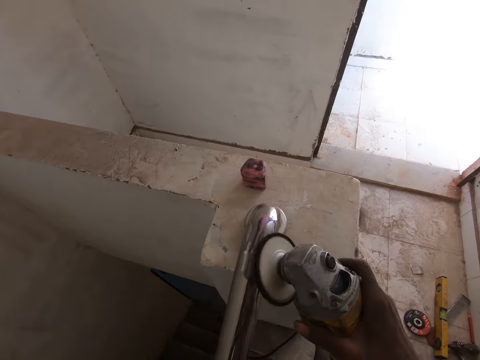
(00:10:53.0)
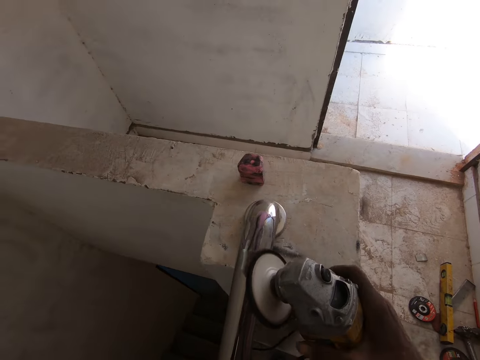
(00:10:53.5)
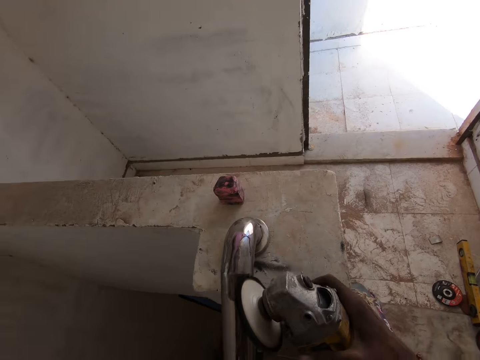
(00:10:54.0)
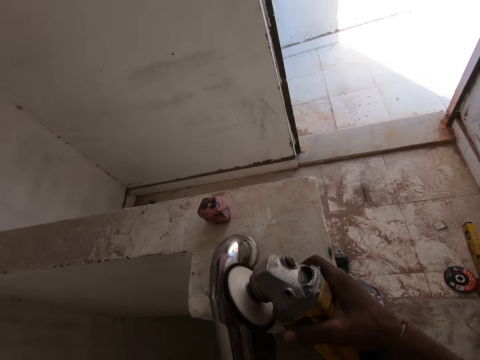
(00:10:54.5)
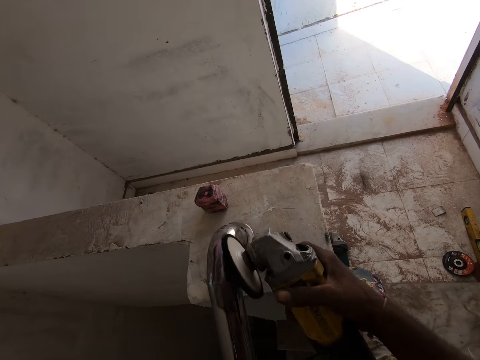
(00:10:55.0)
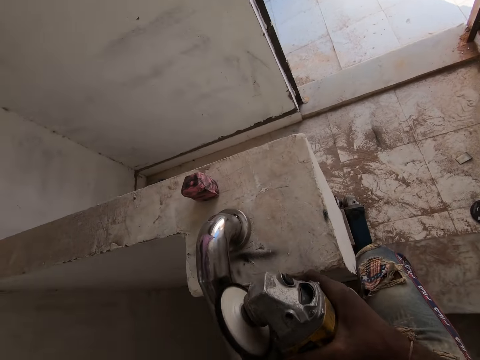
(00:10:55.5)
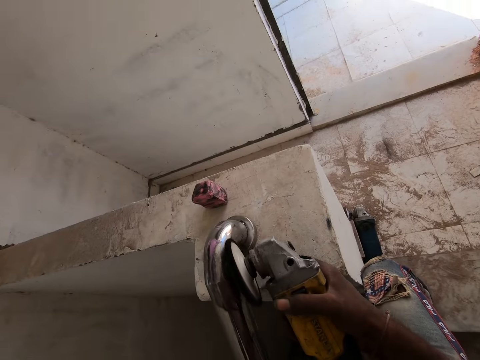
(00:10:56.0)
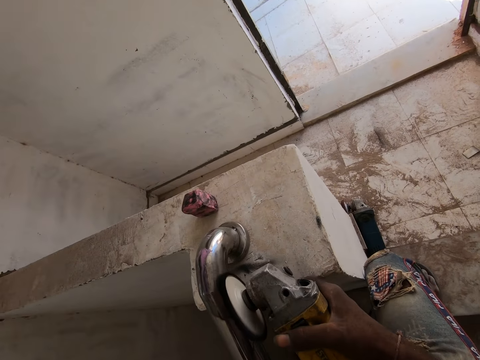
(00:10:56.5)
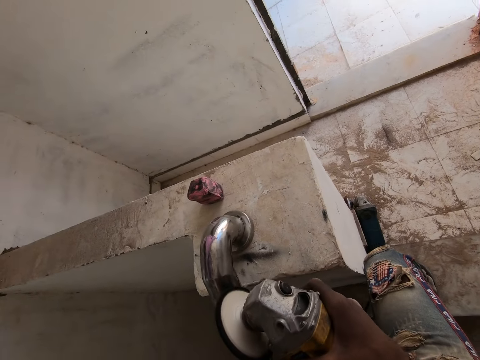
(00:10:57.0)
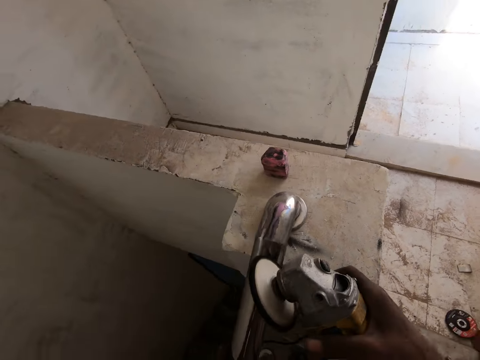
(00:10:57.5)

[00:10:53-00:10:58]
The camera wearer smooths the metal with a grinder.

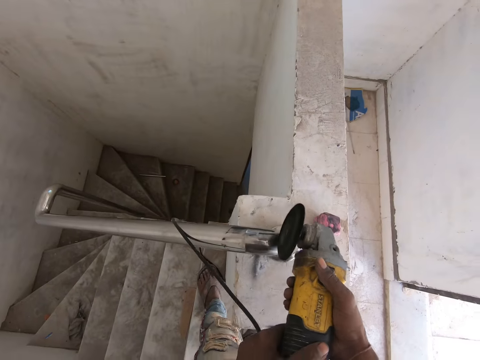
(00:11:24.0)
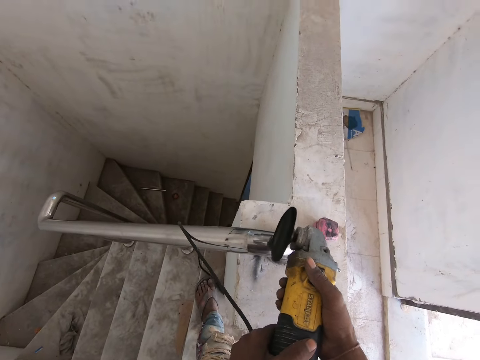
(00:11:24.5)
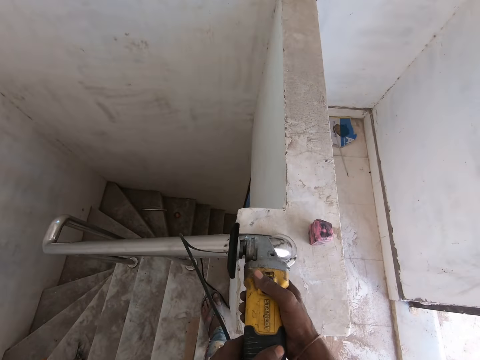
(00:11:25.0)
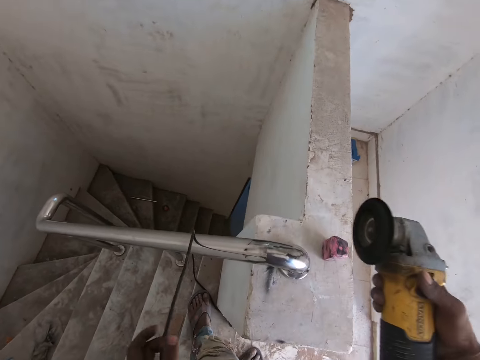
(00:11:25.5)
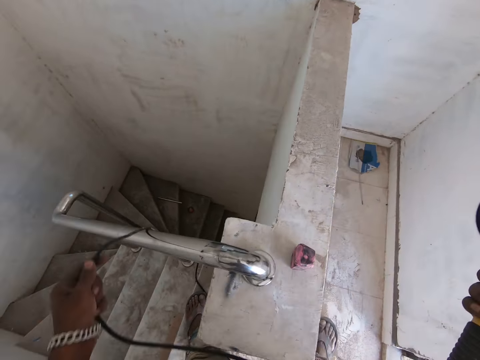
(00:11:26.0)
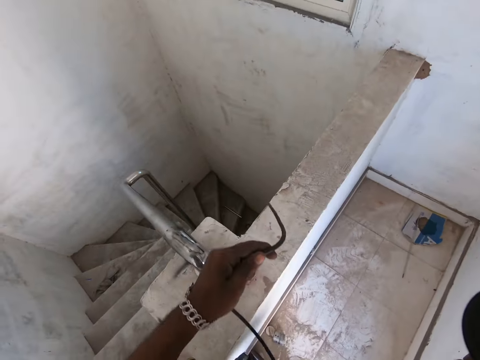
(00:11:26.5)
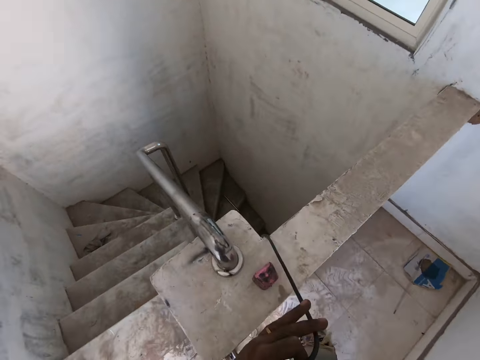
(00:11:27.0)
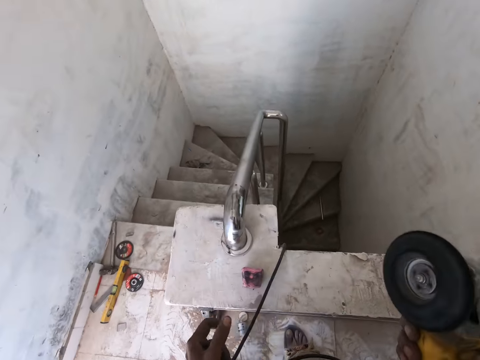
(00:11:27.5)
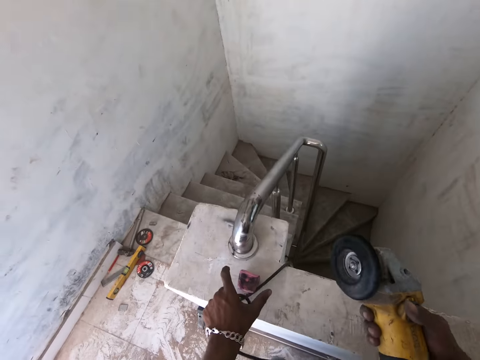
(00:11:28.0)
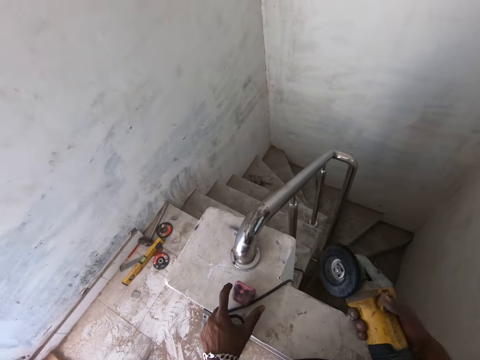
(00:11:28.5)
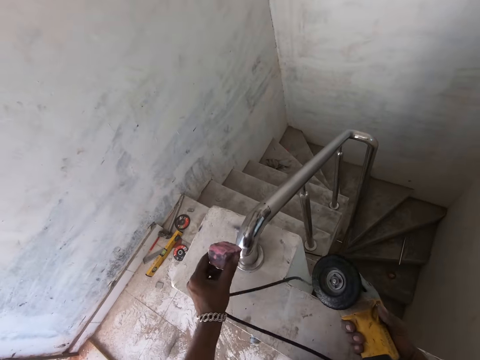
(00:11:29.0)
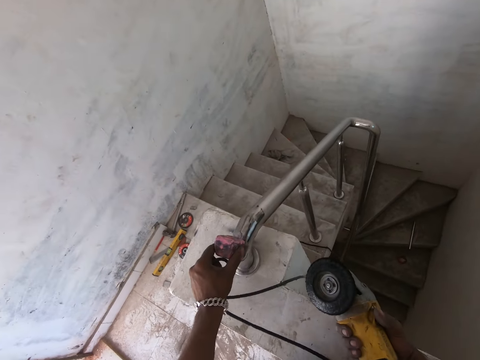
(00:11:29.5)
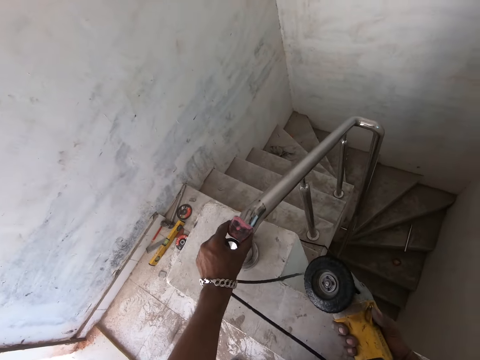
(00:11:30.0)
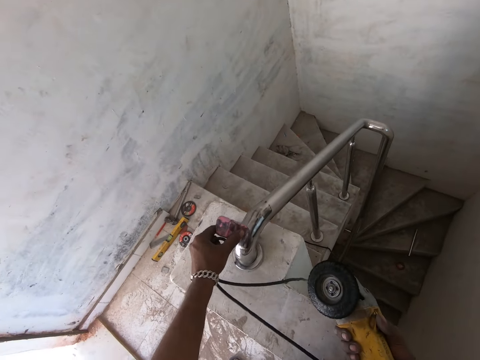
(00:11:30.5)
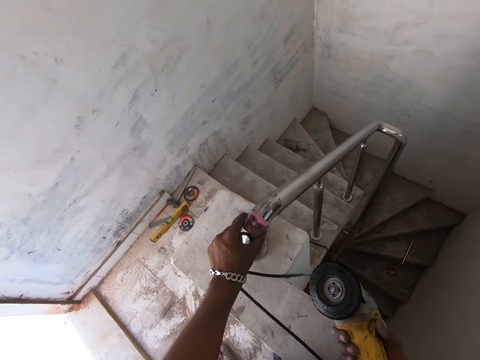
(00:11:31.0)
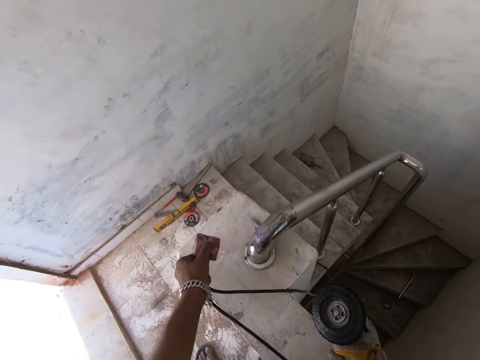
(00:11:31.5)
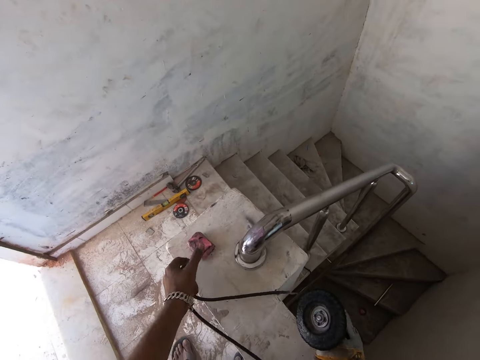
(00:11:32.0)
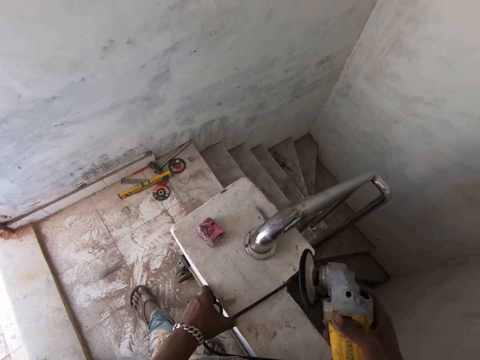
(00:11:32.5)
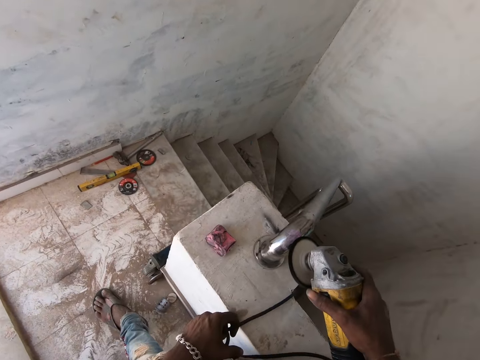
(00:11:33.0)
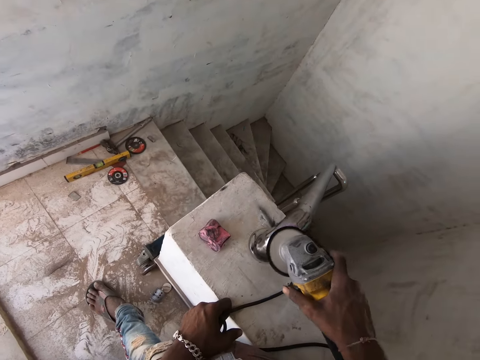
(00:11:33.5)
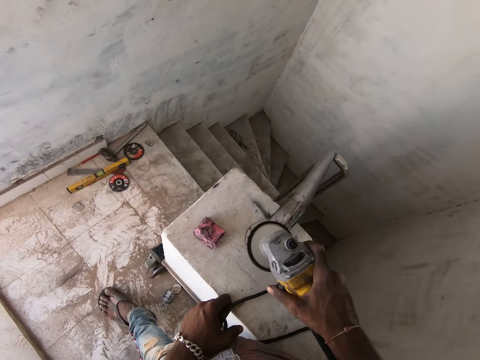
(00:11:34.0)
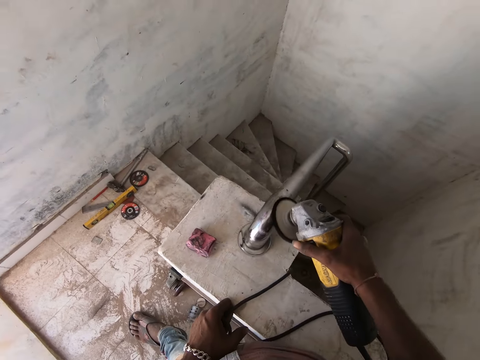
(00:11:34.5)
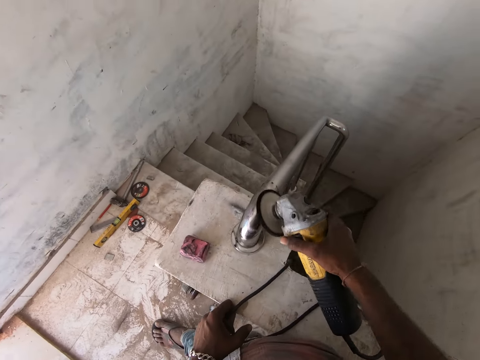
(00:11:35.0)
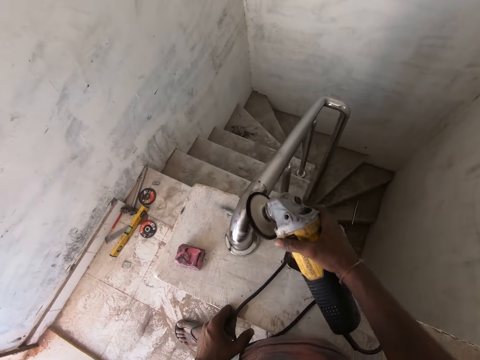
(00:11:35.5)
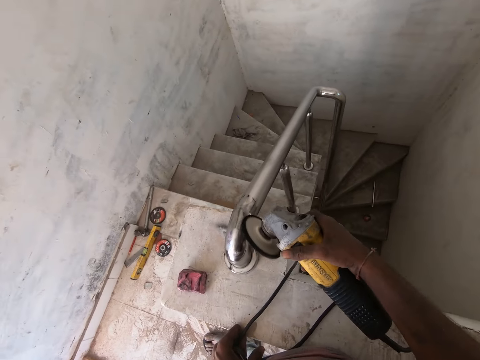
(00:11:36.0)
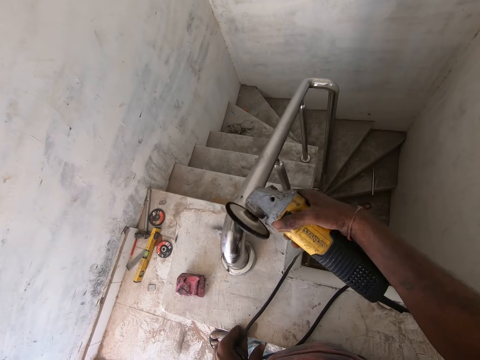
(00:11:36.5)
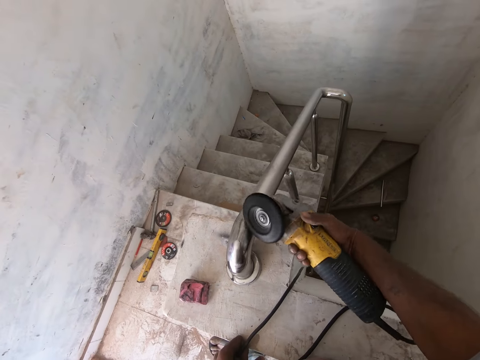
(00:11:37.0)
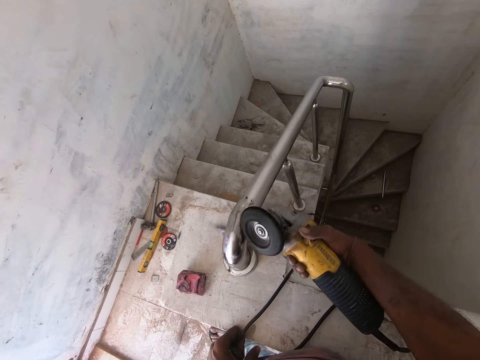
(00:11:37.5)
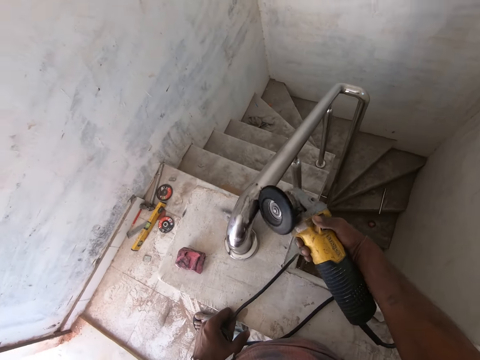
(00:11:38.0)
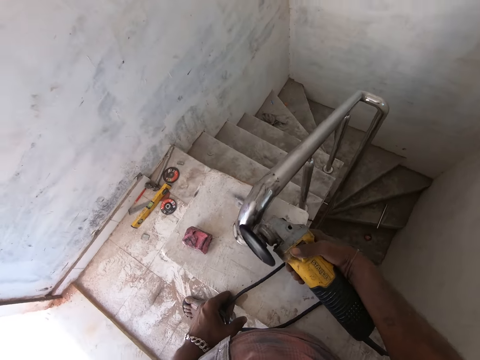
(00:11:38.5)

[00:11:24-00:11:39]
The camera wearer moves the power cable of the sander with his left hand. He picks up the polisher pad from the wall with his left hand. He polishes the rail on the staircase with the polisher pad in his left hand. He places the polisher pad on the wall with his left hand. He polishes the rail on the staircase with the sander in his right hand.

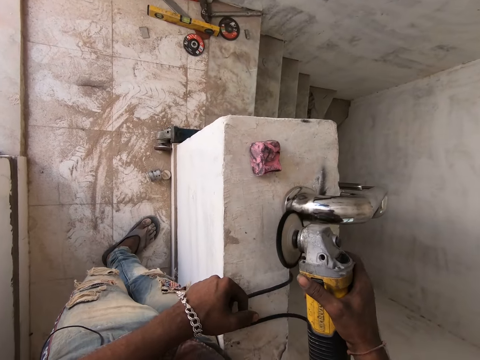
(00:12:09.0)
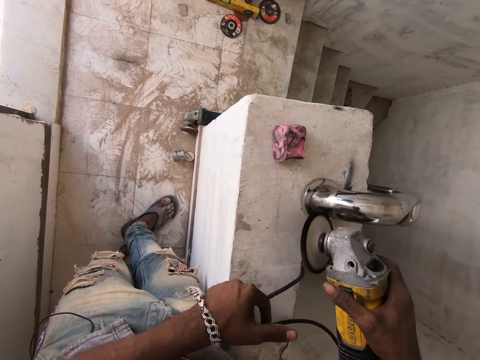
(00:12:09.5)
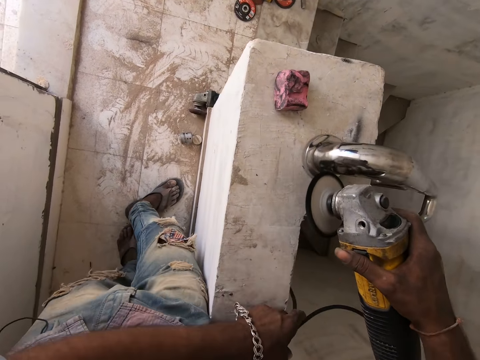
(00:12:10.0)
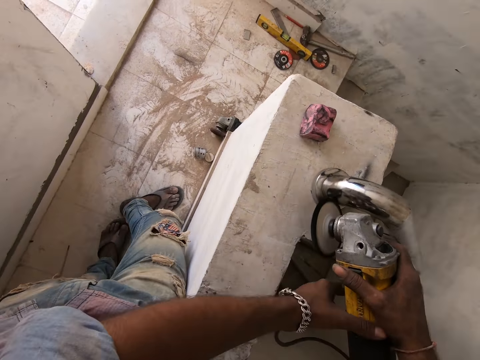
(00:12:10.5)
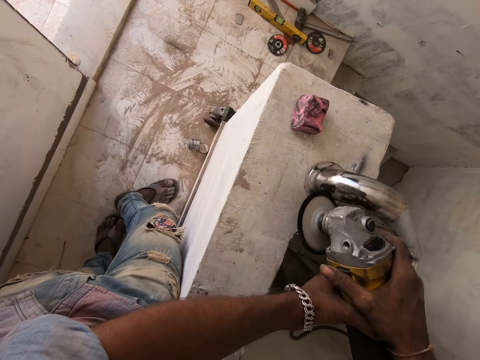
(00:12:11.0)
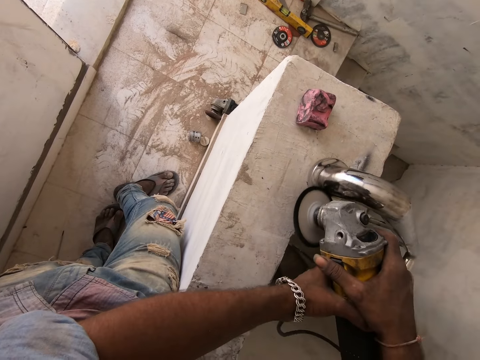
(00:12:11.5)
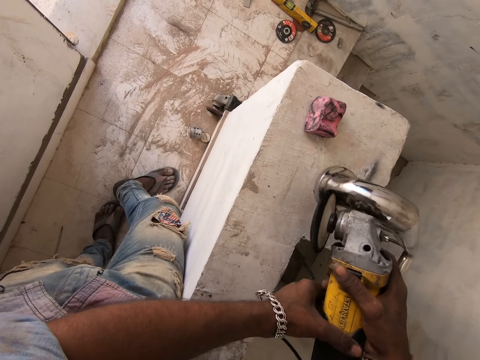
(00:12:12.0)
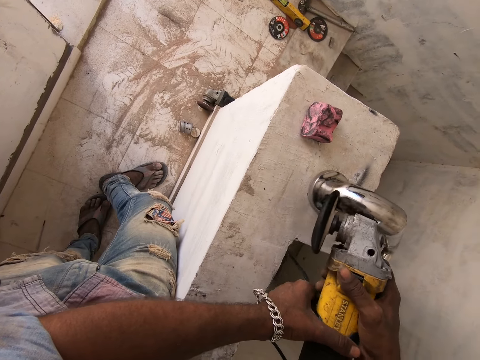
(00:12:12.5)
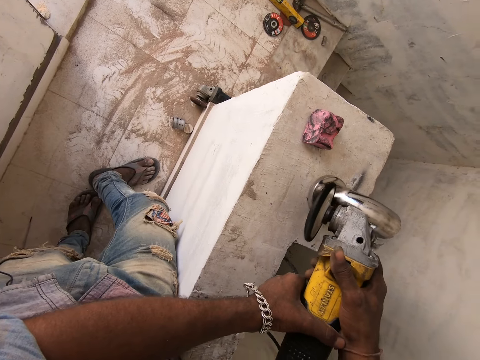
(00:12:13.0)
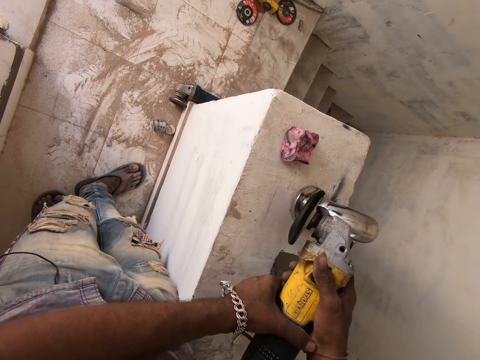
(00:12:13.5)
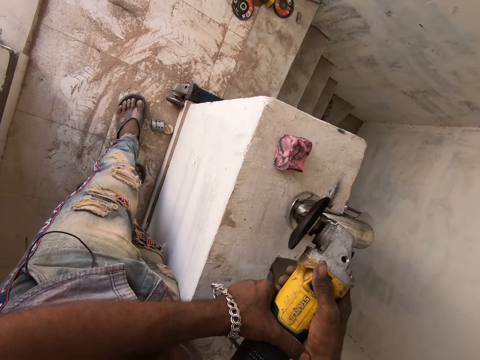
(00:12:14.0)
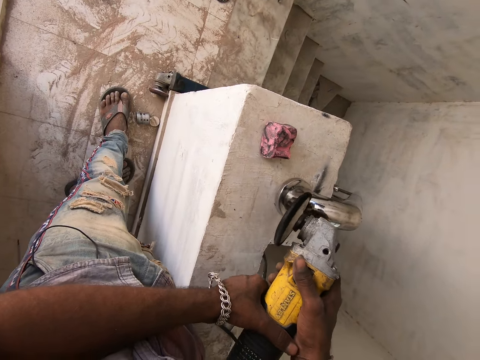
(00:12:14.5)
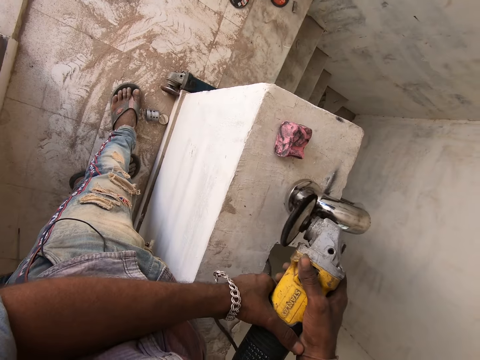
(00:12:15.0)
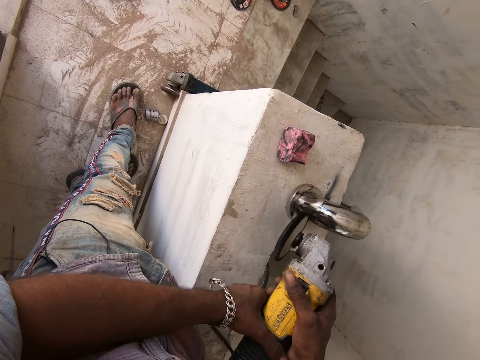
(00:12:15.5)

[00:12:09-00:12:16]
The camera wearer polishes the rail on the staircase with the sander in his hands.
